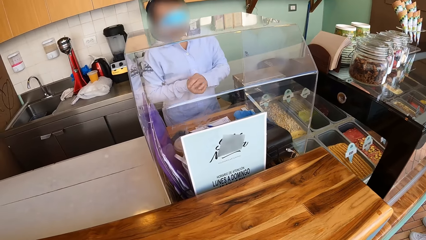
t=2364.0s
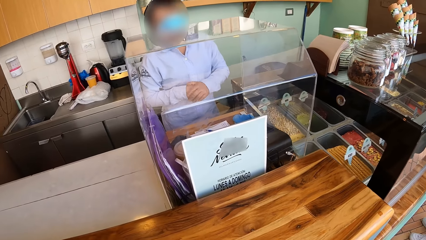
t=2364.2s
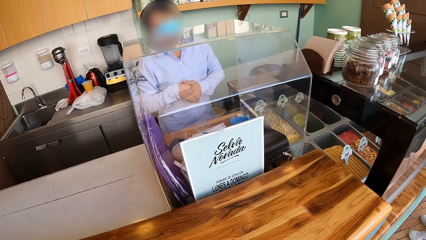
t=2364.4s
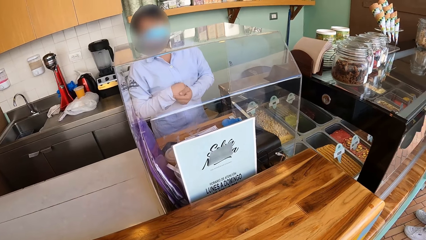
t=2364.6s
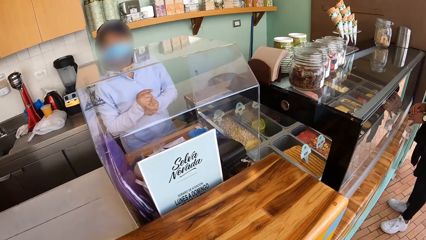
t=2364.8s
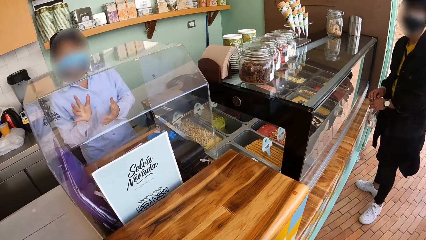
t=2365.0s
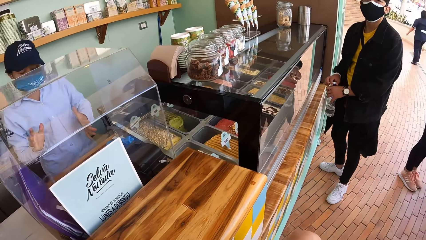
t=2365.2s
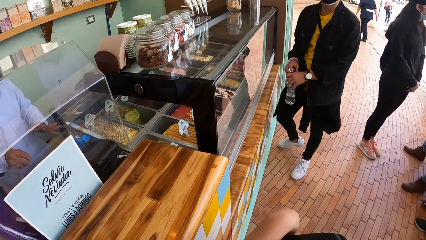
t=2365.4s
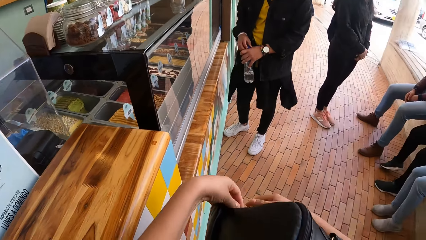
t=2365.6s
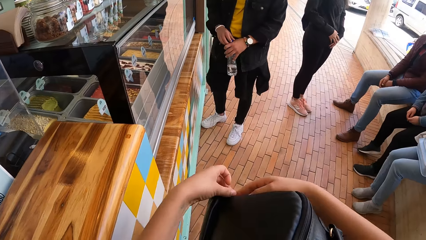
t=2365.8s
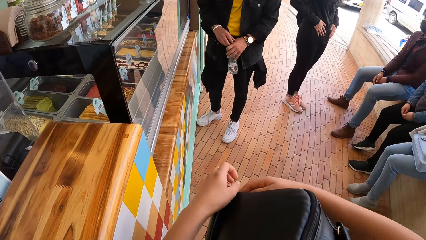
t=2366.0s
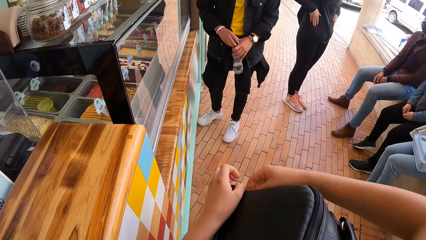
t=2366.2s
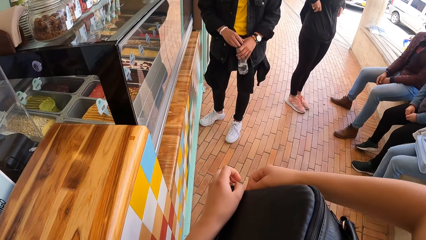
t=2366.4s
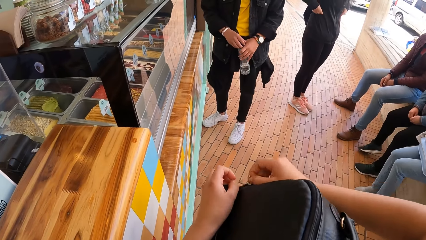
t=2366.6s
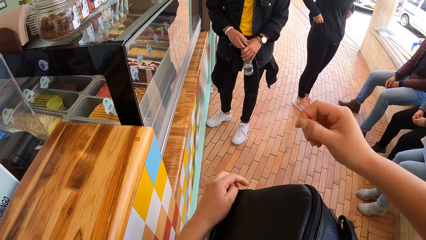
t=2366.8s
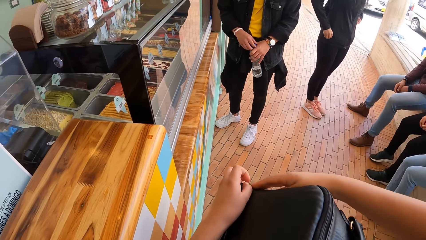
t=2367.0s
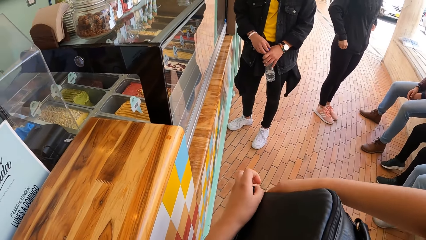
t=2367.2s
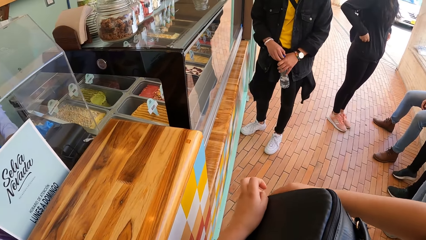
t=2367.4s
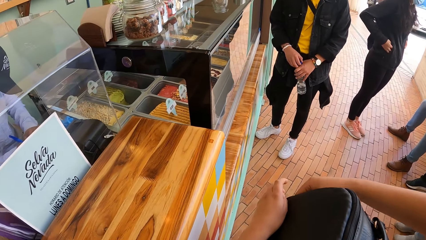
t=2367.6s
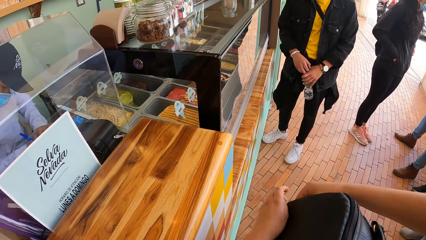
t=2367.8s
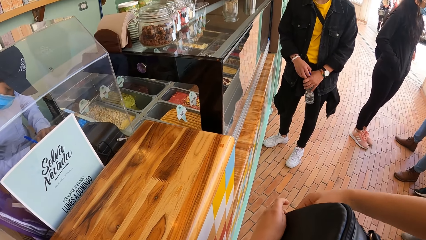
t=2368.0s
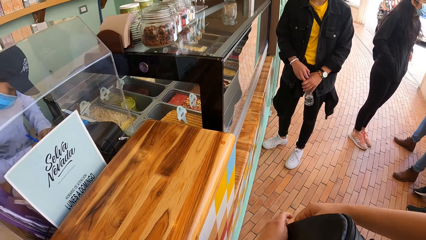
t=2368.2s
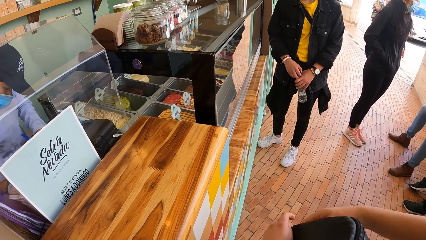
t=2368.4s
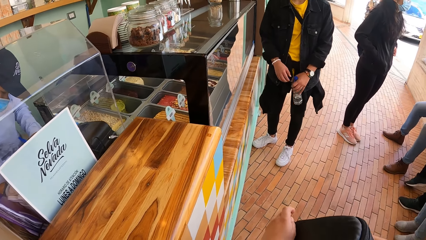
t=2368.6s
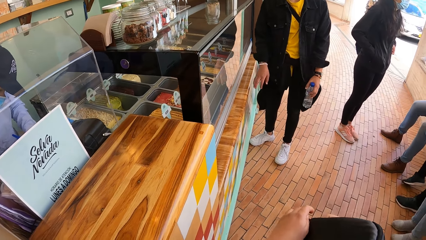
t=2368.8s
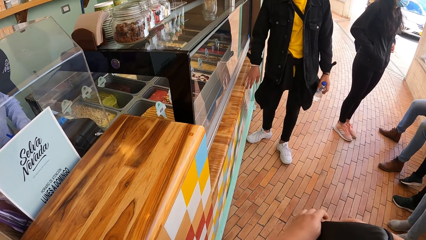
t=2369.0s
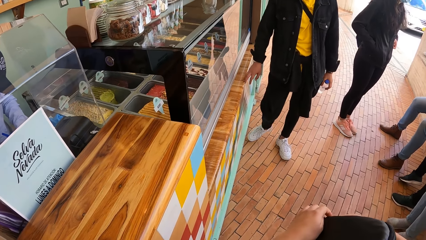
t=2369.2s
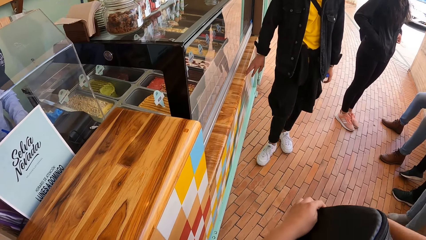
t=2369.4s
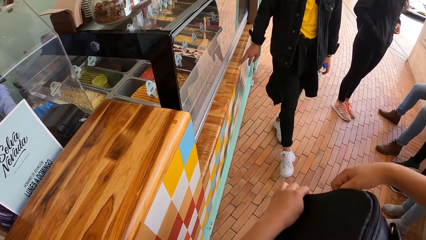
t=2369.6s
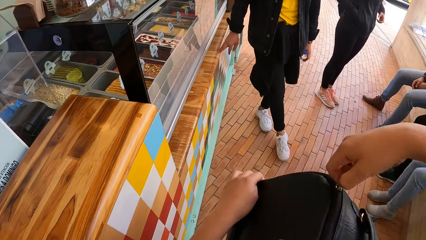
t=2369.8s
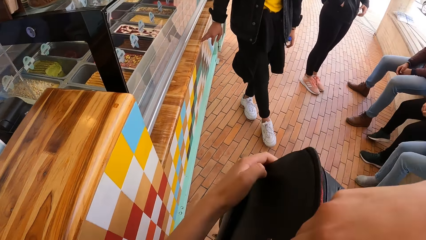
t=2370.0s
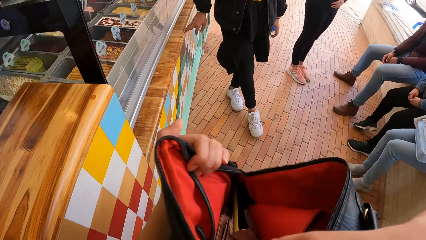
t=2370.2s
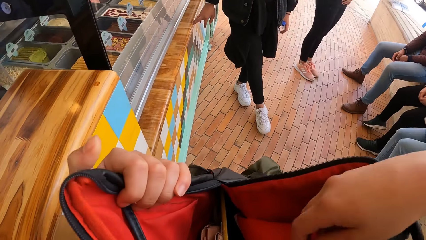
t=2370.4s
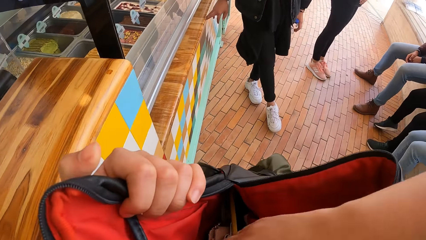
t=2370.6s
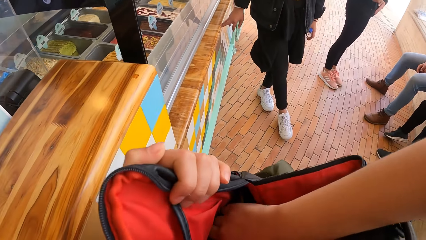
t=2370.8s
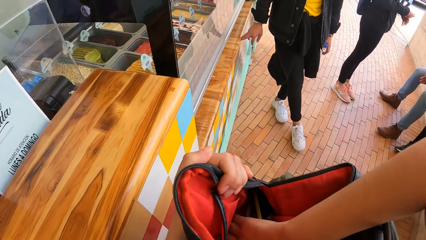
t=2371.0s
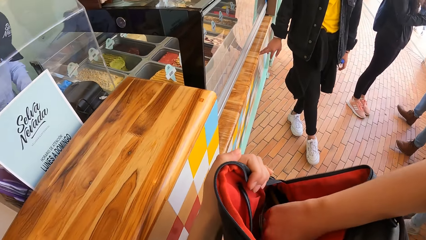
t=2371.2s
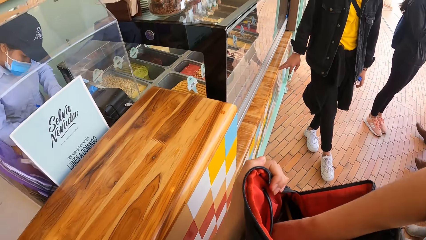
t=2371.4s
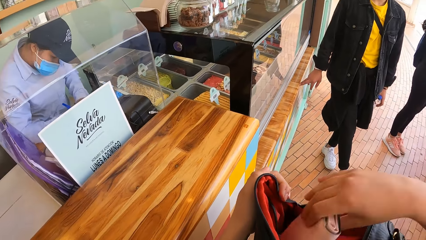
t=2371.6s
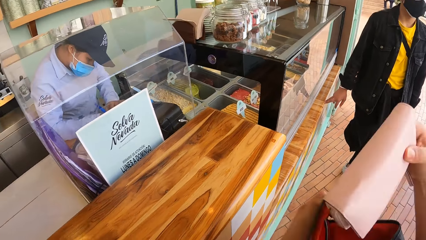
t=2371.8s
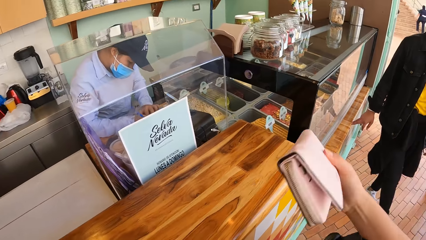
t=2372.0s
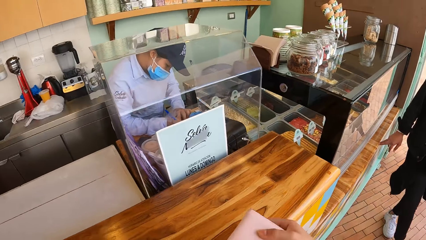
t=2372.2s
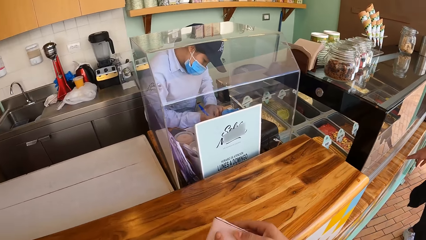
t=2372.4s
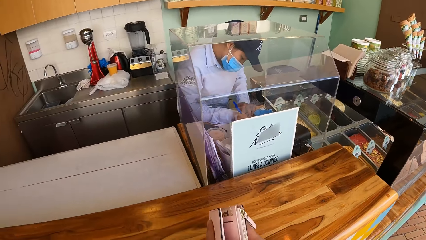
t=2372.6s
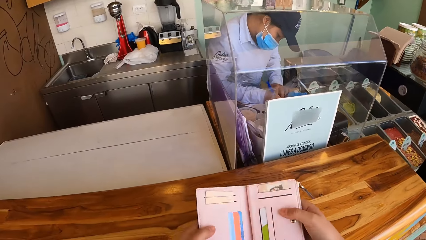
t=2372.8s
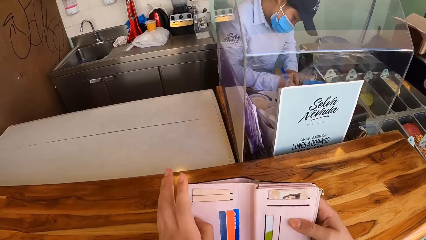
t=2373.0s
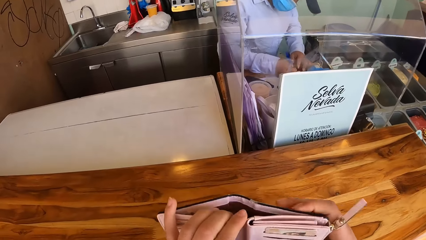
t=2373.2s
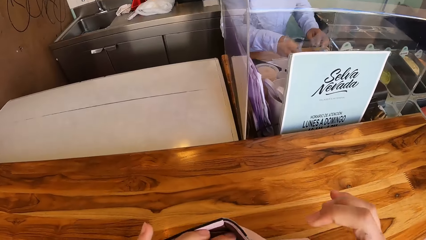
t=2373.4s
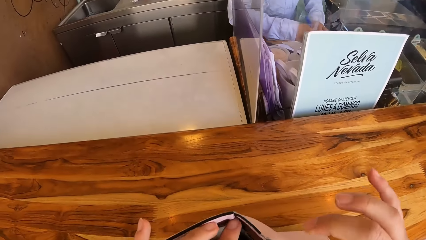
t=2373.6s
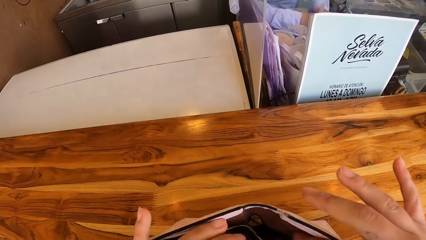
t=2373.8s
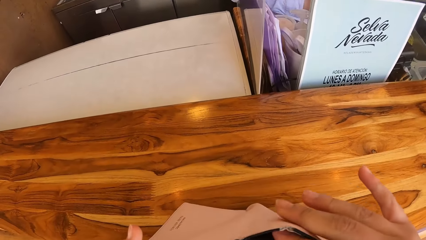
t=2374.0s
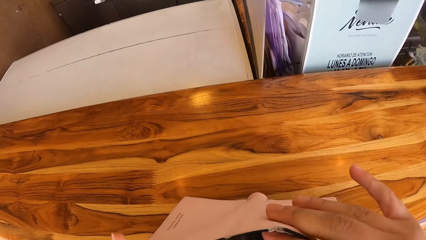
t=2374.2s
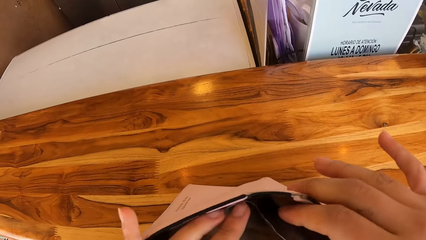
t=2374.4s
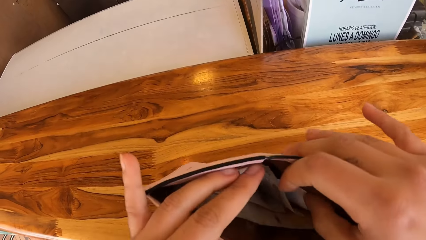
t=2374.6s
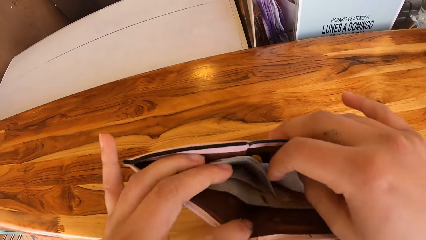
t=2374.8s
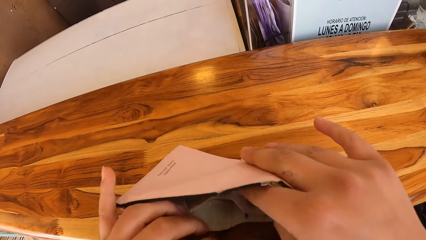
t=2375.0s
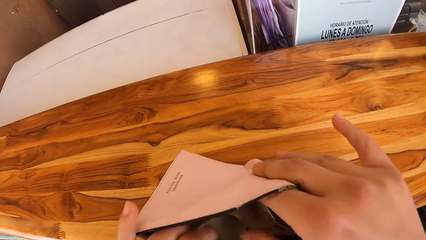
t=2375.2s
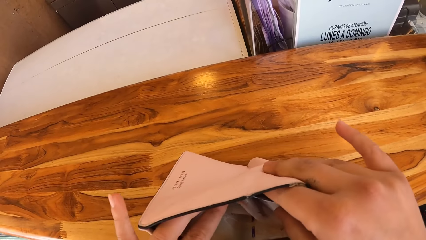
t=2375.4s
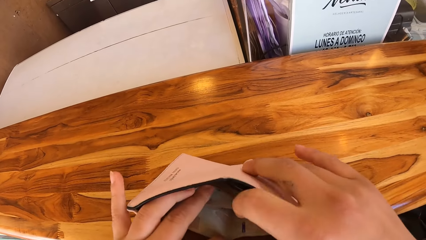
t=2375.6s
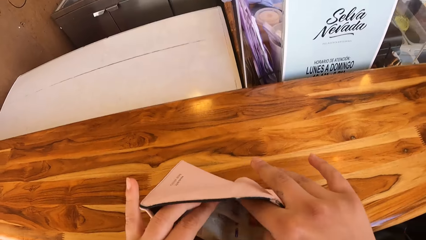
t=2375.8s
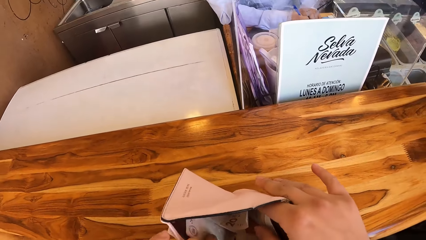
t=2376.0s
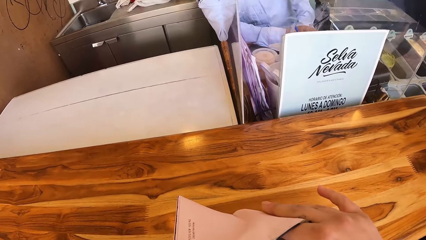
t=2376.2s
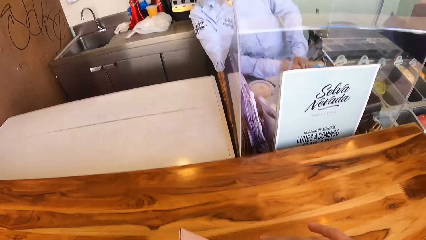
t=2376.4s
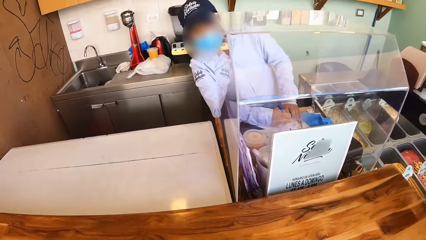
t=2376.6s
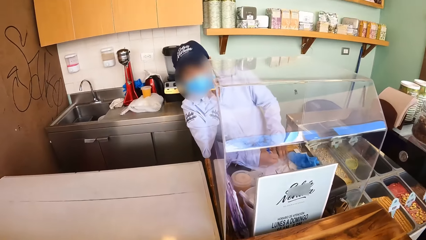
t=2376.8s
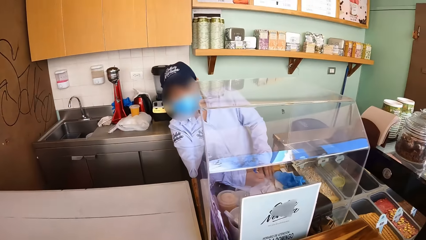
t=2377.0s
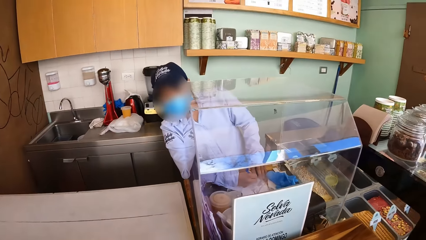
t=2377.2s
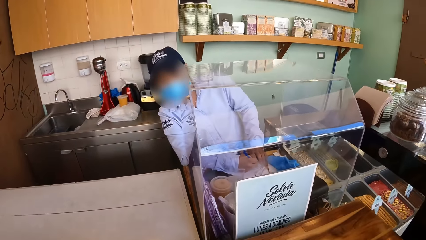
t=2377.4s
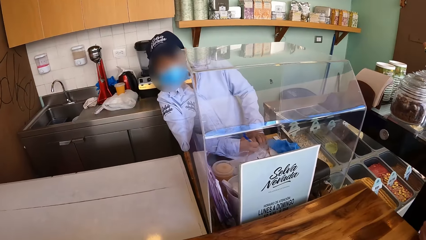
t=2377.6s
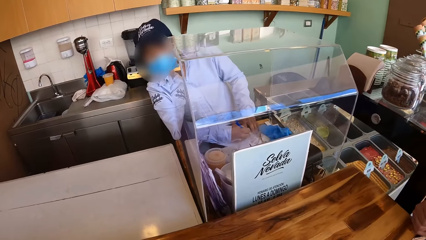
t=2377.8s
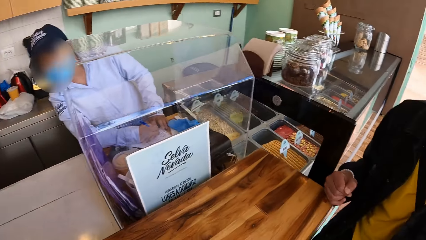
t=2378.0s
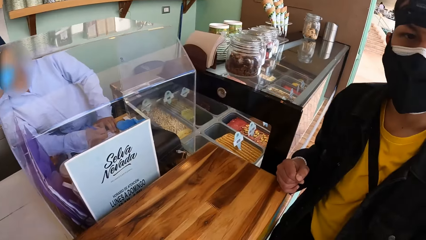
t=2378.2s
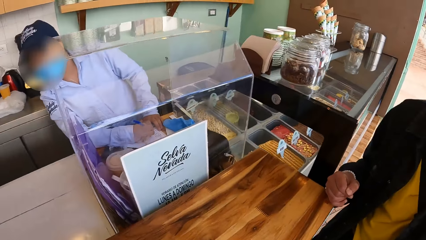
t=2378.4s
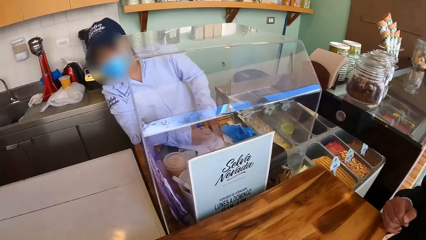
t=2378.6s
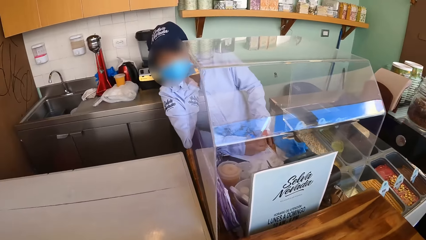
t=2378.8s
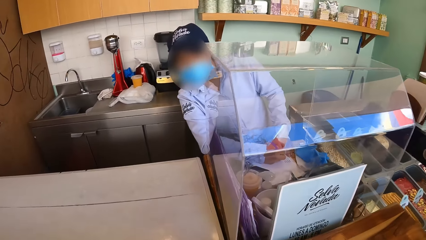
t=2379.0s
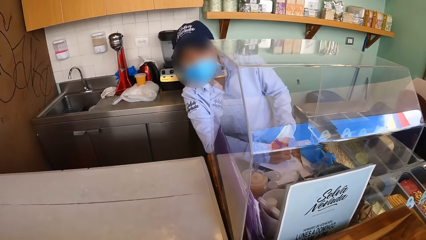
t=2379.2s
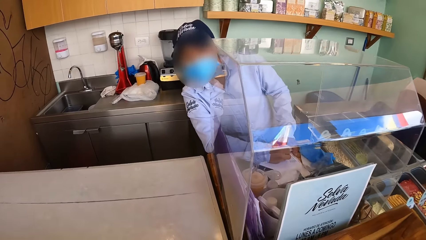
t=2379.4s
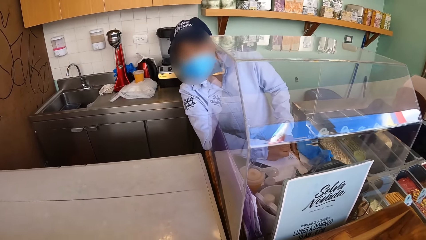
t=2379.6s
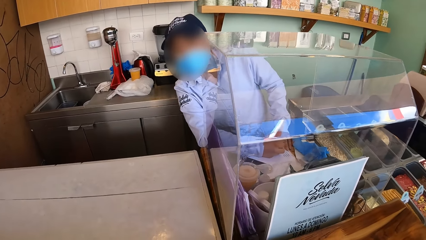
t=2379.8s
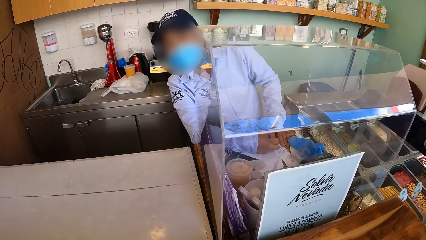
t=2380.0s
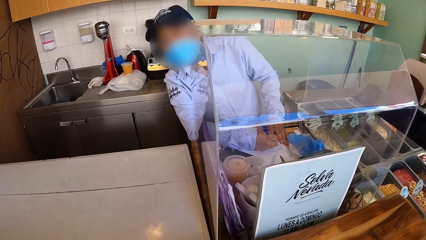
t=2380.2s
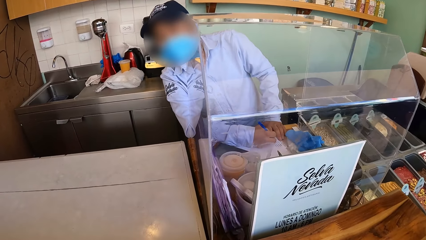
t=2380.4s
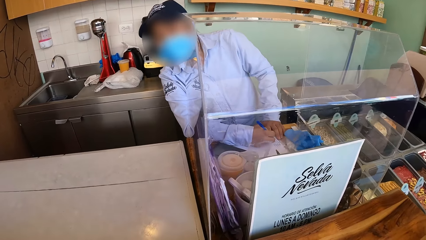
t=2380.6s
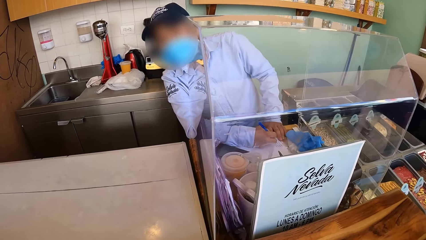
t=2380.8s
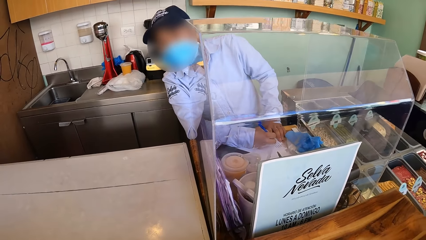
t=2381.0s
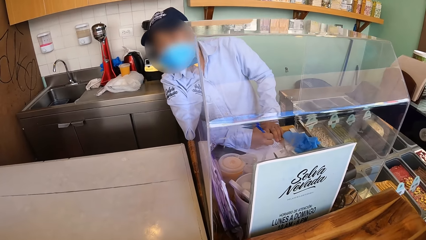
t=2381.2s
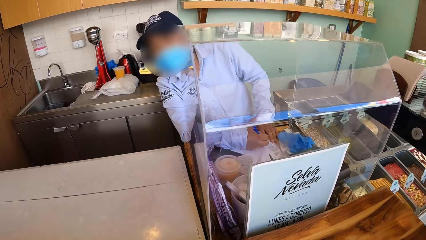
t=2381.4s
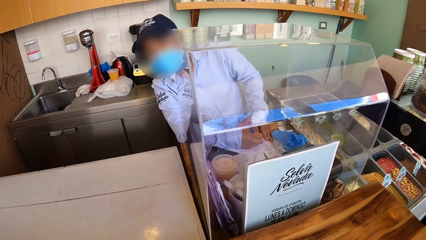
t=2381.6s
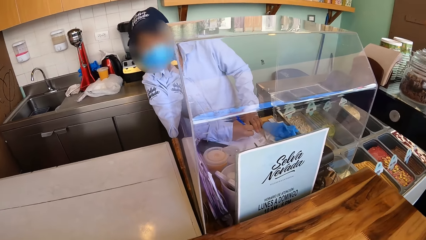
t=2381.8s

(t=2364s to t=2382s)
The camera wearer interacts with the server. He opens a bag with both hands. He picks up a purse from the bag with his right hand. The server writes on a paper with a biro in his right hand. The camera wearer holds the purse with both hands. He opens the purse with both hands. He interacts with a man. He looks around the woman serving ice cream.
